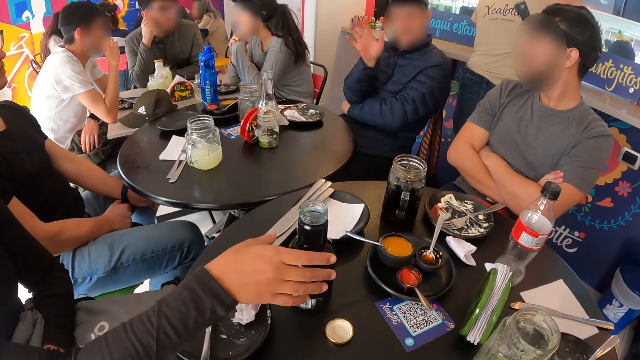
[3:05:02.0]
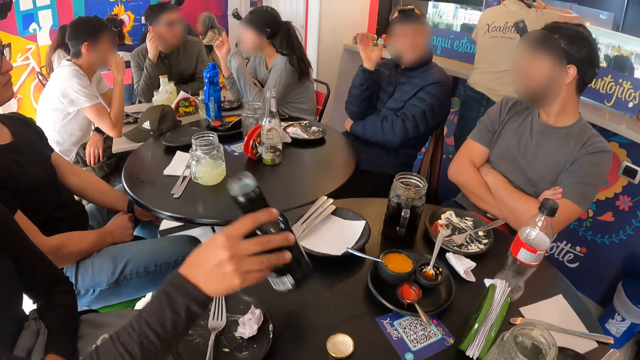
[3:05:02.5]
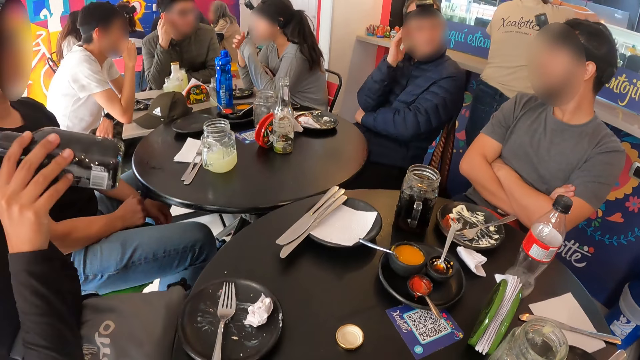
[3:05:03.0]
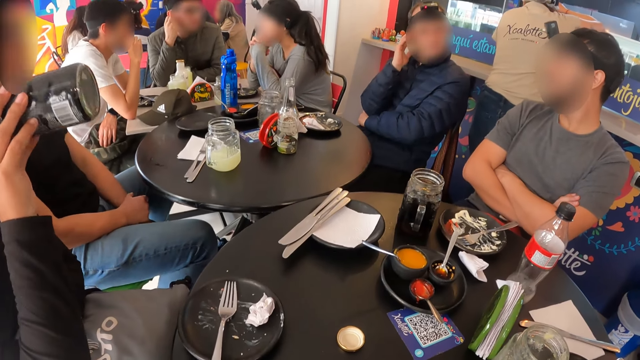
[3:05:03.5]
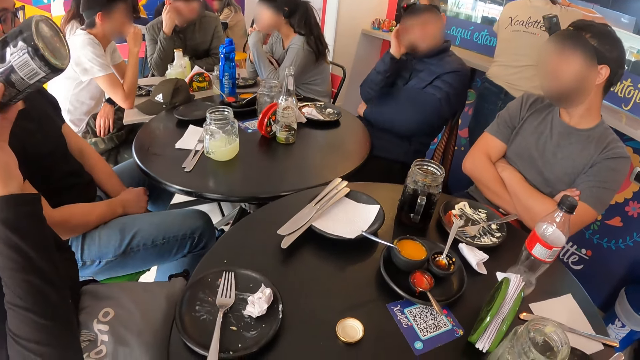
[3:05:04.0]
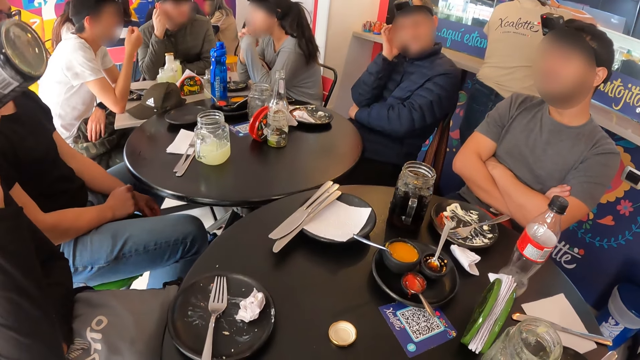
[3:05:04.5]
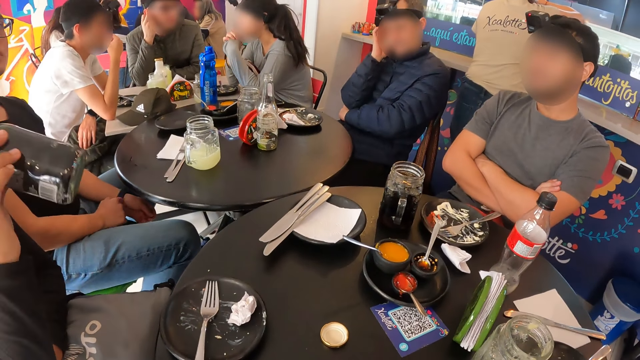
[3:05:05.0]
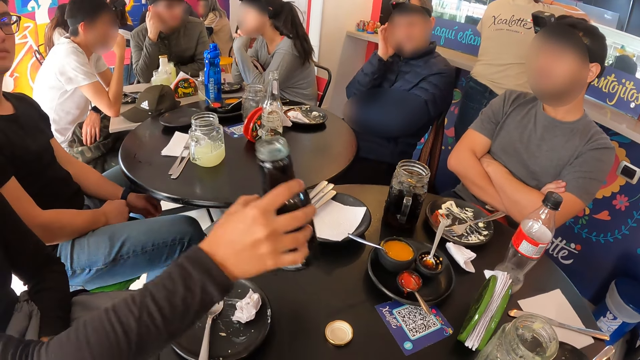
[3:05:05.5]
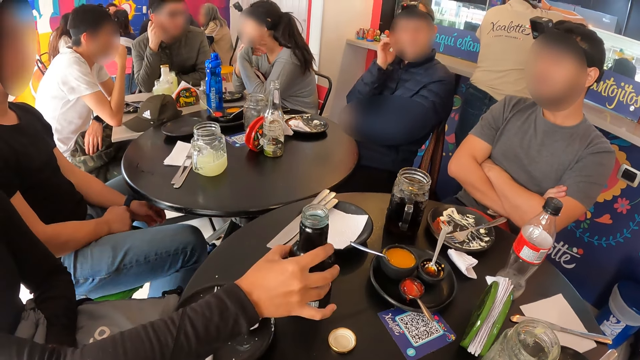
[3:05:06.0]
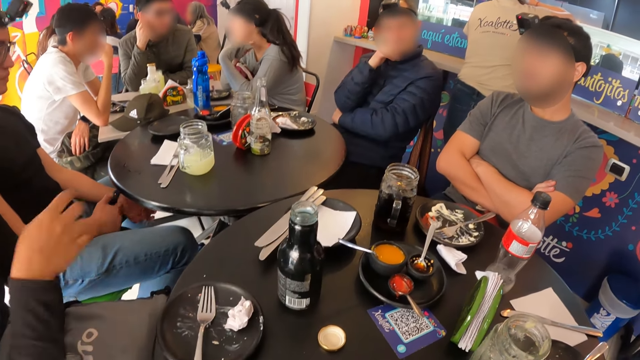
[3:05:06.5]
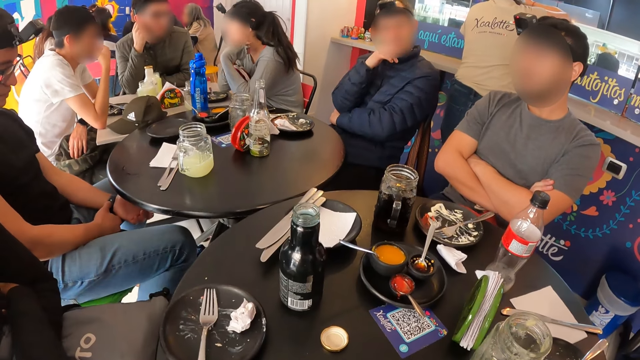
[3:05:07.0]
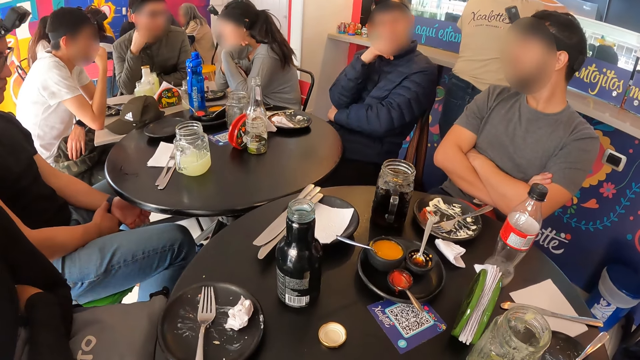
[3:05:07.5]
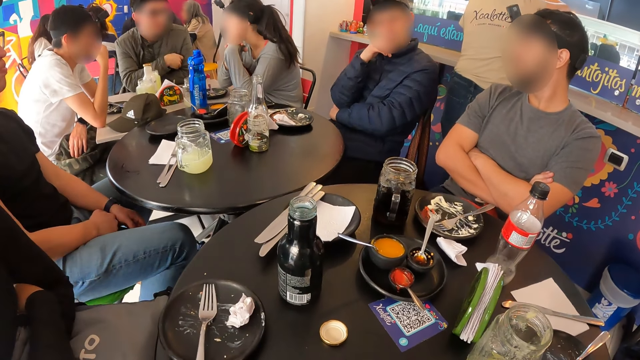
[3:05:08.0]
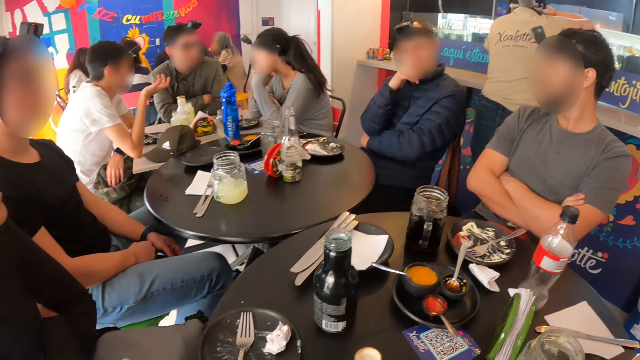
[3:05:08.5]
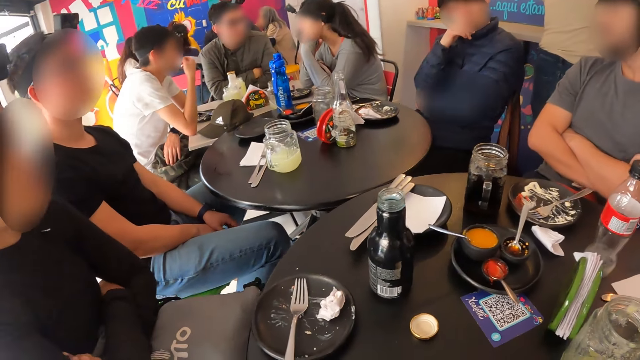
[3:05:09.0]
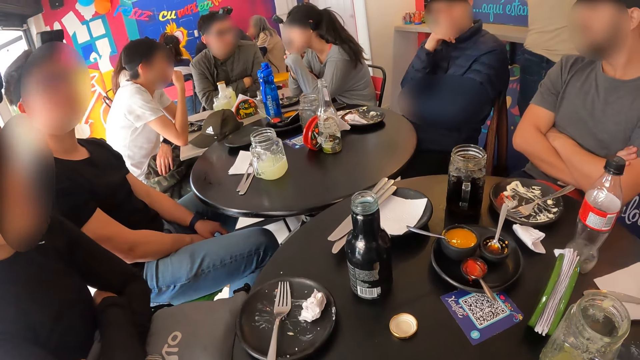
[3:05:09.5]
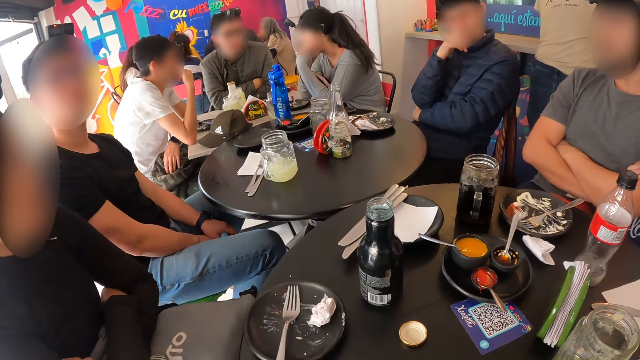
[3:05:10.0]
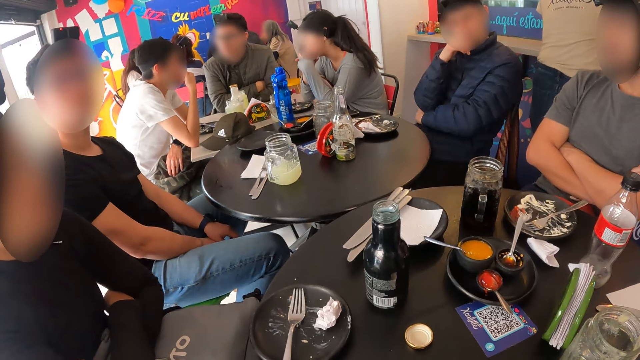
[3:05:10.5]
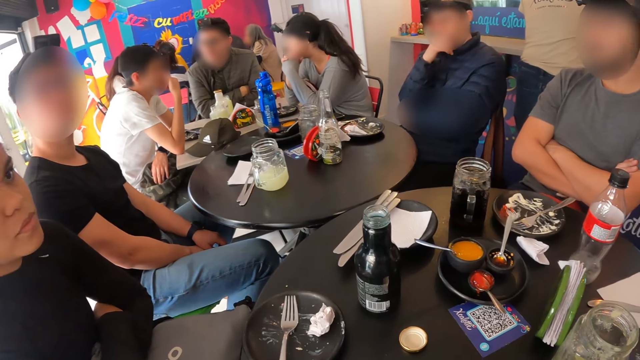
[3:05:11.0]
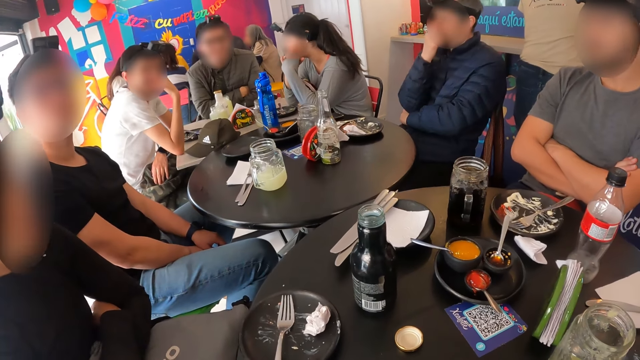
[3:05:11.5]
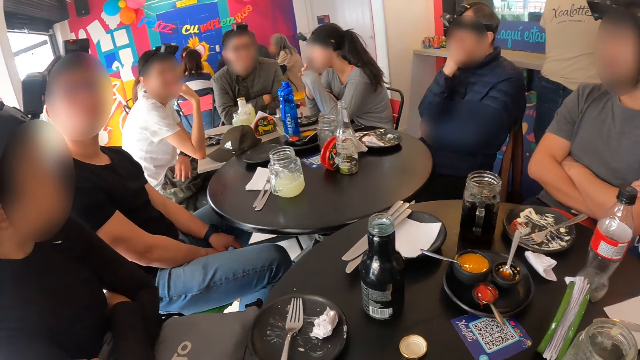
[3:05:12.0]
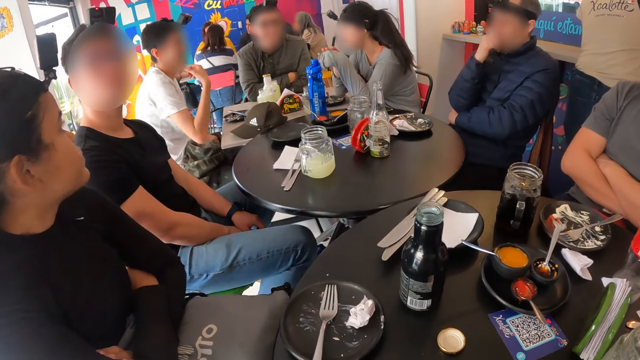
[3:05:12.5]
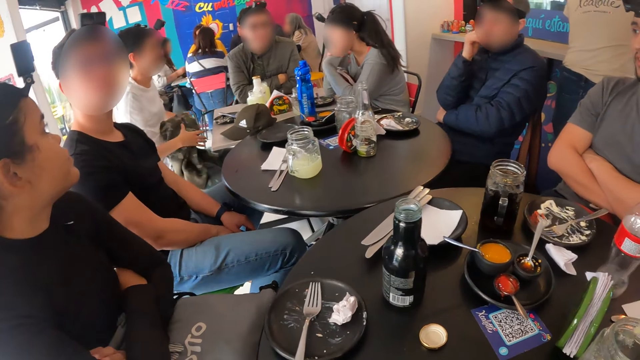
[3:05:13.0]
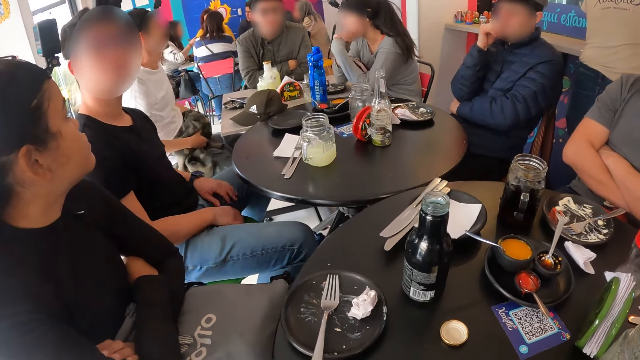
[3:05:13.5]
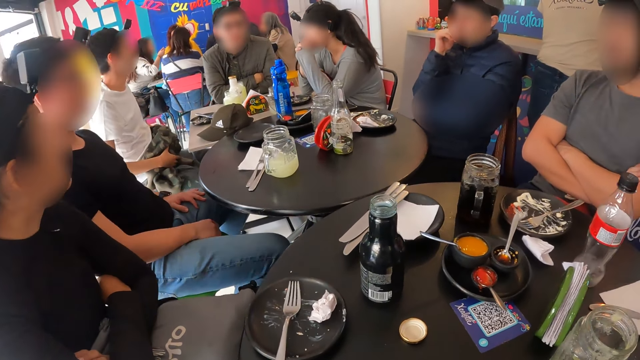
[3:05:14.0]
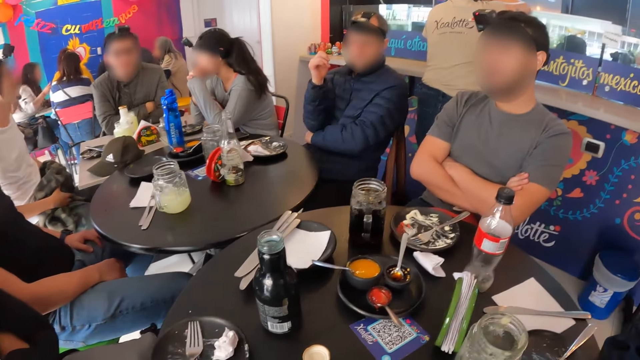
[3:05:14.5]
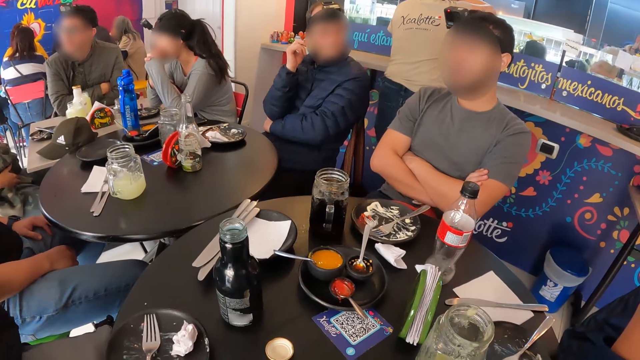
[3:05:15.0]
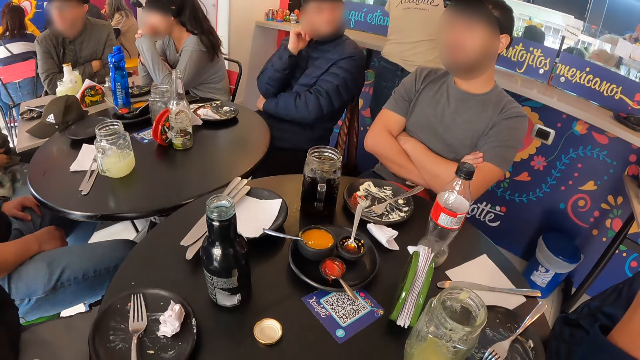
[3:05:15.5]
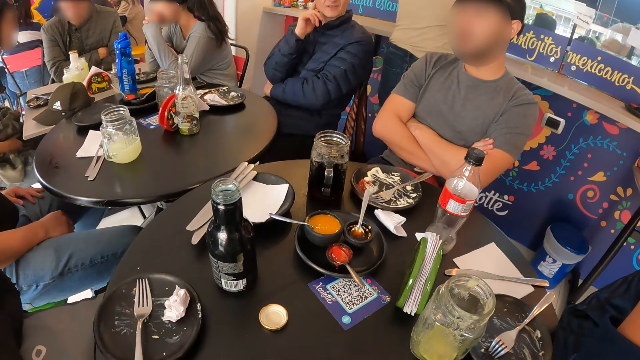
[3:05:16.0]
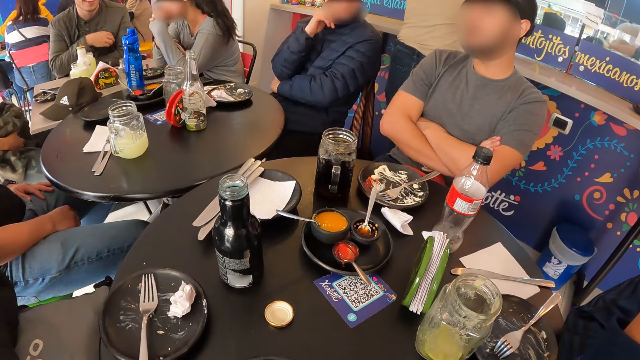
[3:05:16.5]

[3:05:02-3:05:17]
A woman picks the bottle from the table with her right hand. The woman drinks soft drink from the bottle in her right hand. The woman drops the bottle on the table with her right hand. The camera wearer looks around. A man touches a hoodie on his lap with both hands.

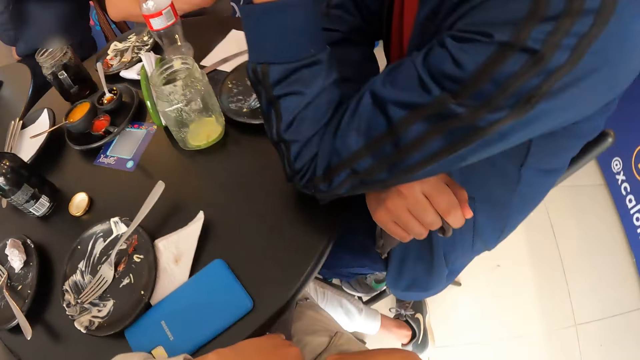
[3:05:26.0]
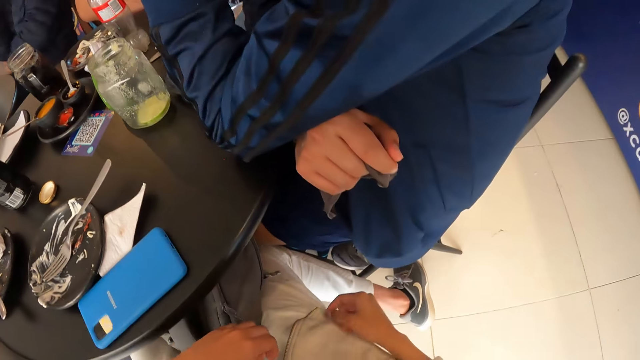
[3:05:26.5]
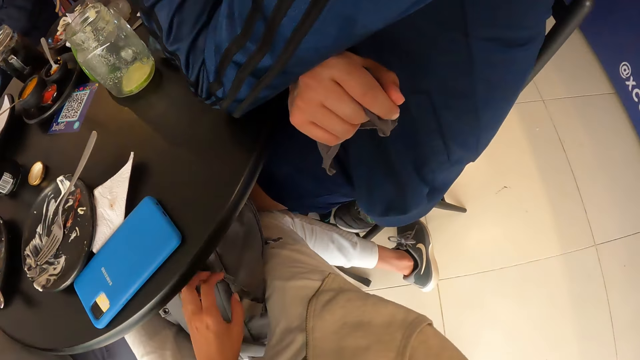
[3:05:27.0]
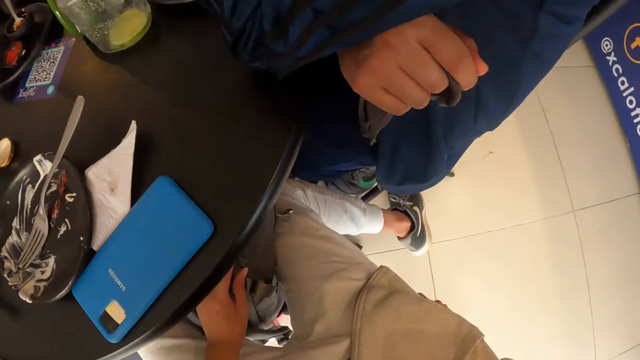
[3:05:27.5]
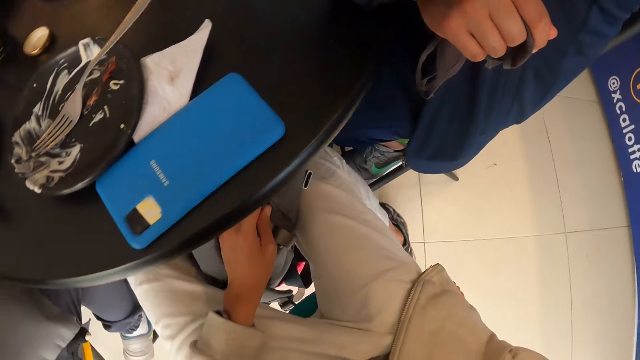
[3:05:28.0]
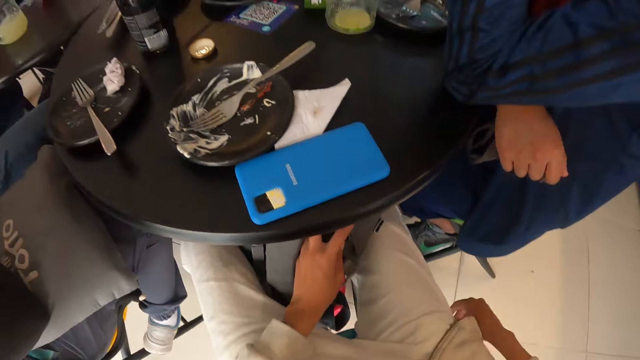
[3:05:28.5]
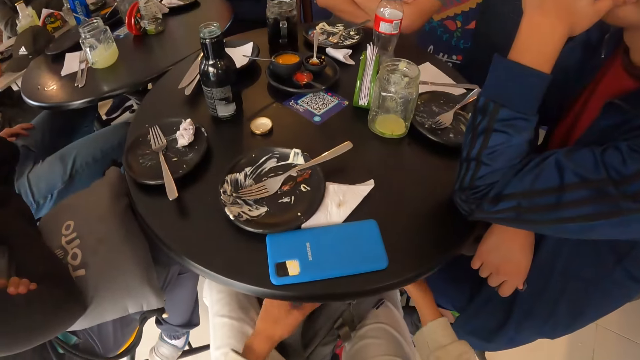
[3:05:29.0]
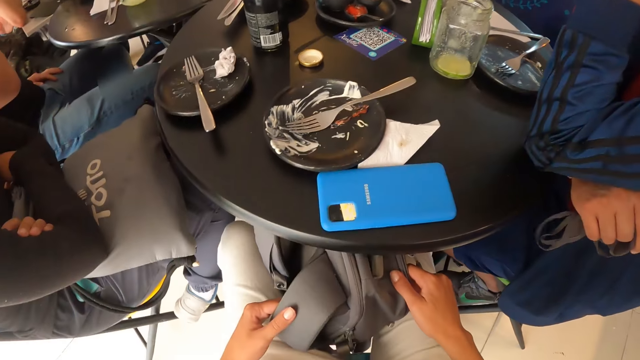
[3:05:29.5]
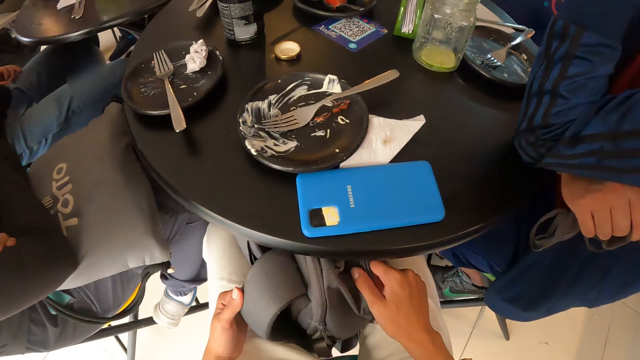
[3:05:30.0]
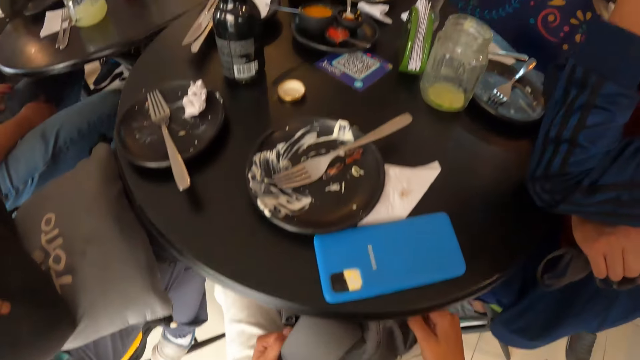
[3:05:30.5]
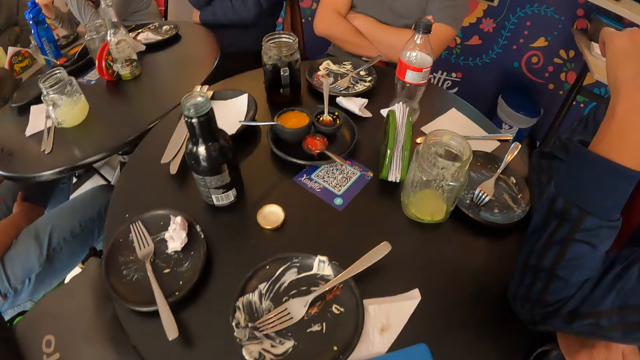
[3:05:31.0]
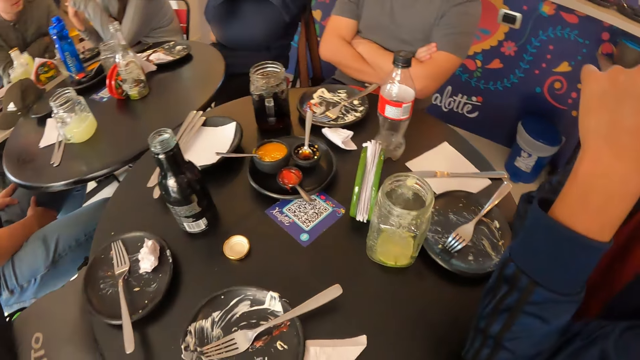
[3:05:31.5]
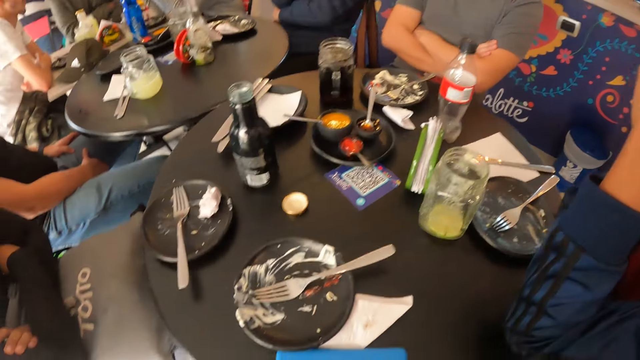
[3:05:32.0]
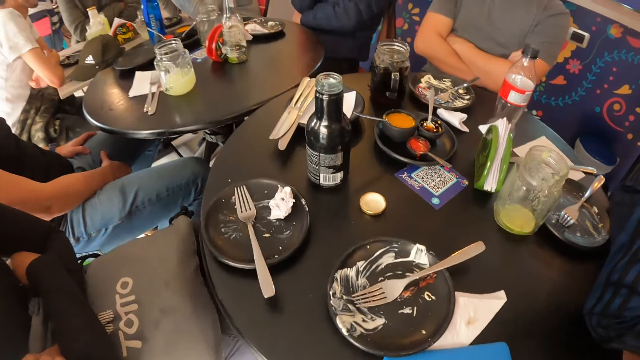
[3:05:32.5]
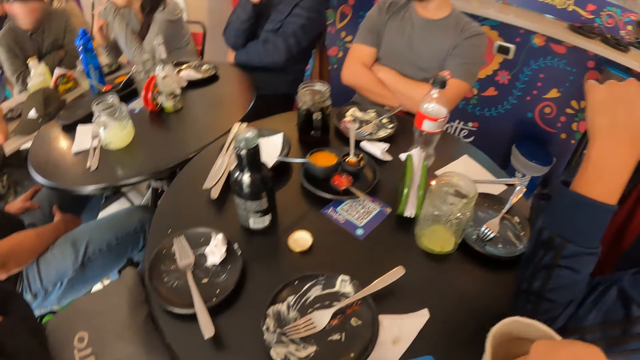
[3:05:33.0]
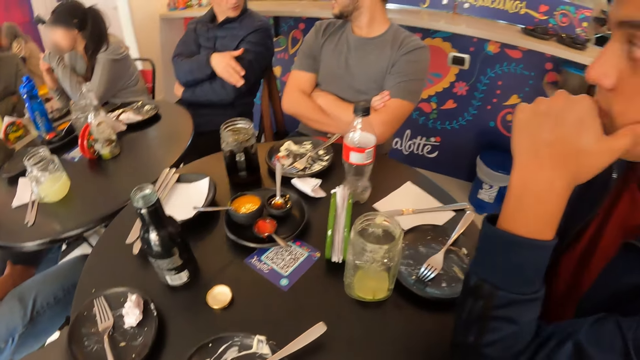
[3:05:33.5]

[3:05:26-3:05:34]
The camera wearer adjusts a bag in between her legs with both hands. She holds the bag. She looks at friends.
